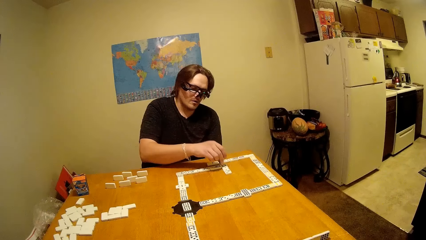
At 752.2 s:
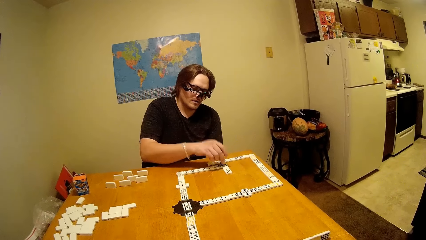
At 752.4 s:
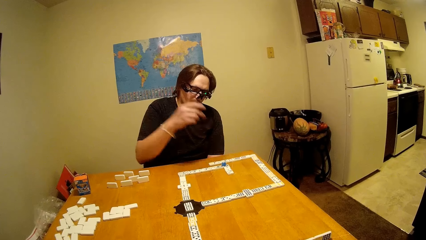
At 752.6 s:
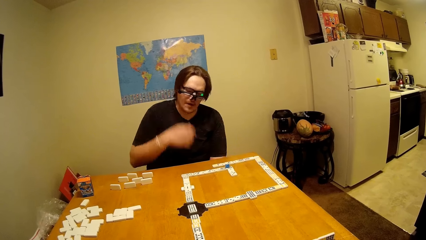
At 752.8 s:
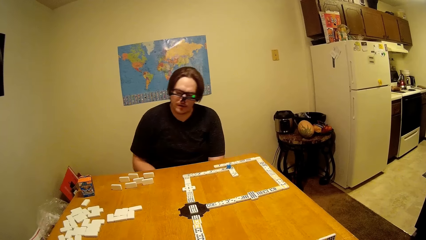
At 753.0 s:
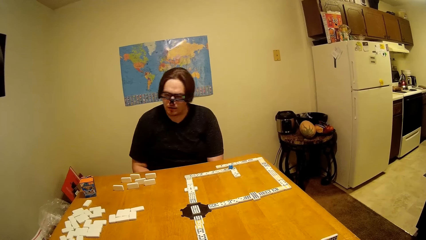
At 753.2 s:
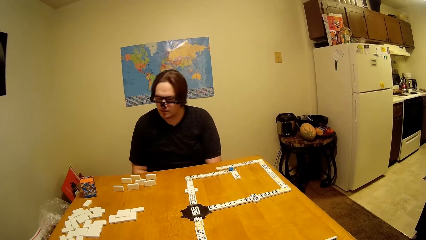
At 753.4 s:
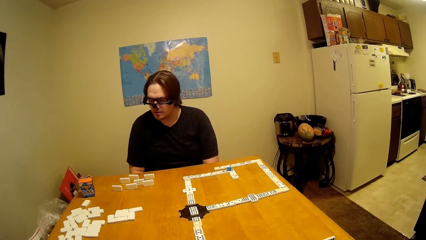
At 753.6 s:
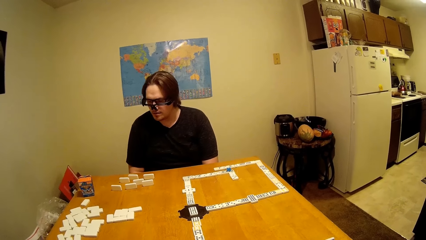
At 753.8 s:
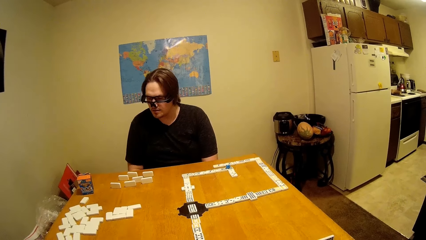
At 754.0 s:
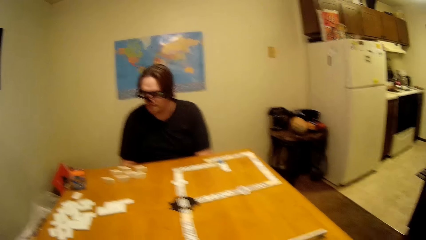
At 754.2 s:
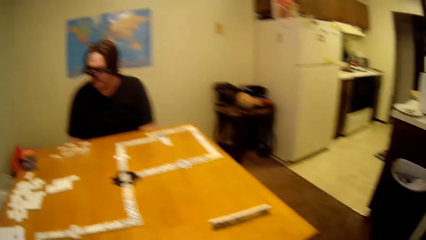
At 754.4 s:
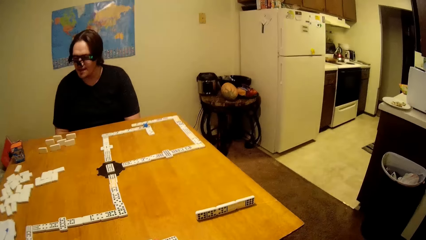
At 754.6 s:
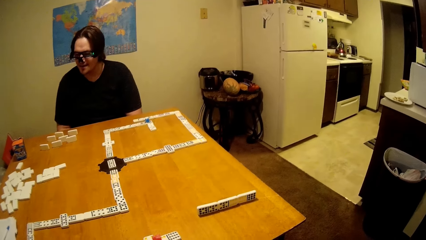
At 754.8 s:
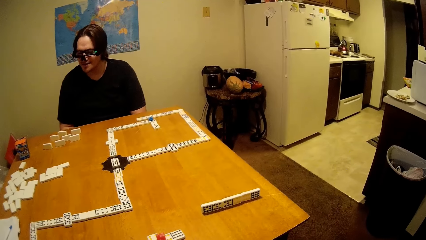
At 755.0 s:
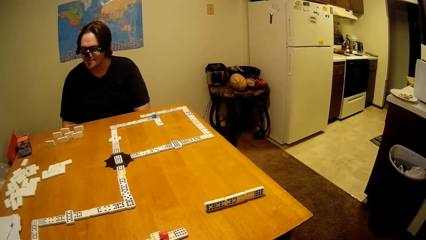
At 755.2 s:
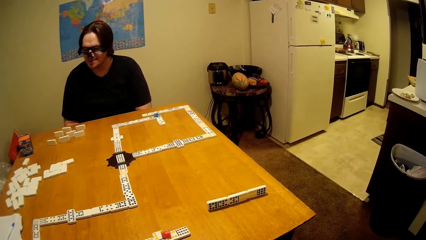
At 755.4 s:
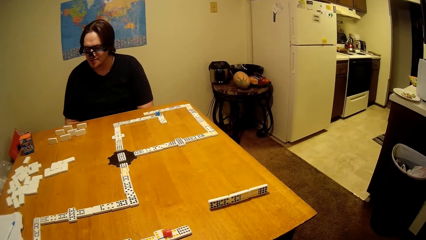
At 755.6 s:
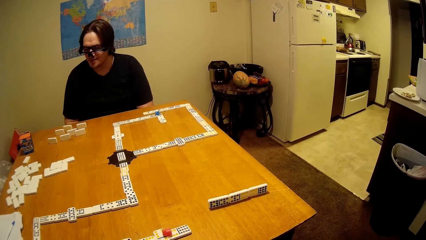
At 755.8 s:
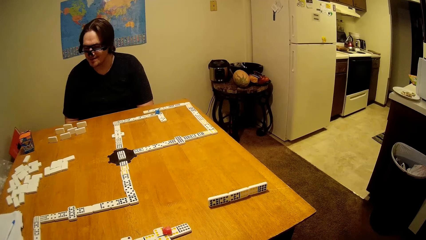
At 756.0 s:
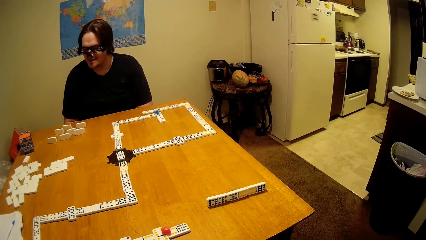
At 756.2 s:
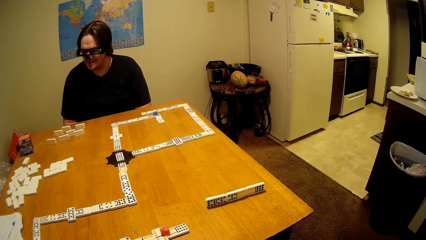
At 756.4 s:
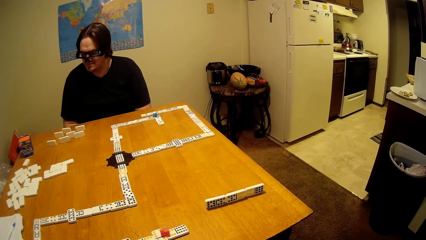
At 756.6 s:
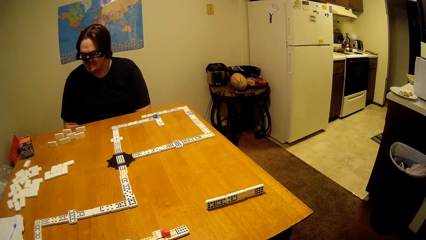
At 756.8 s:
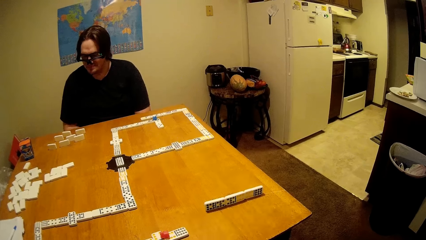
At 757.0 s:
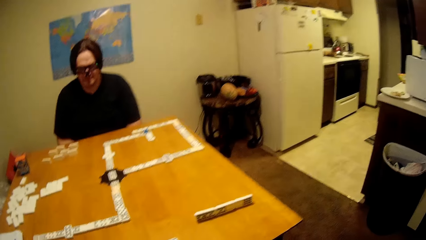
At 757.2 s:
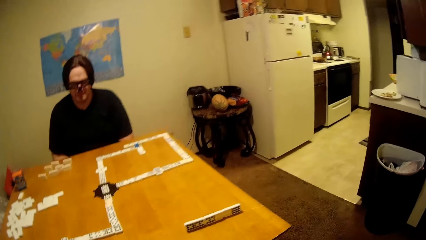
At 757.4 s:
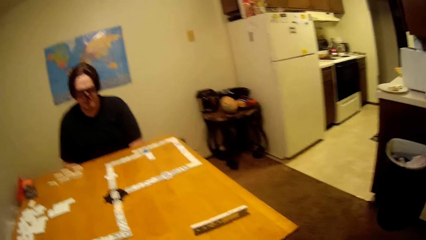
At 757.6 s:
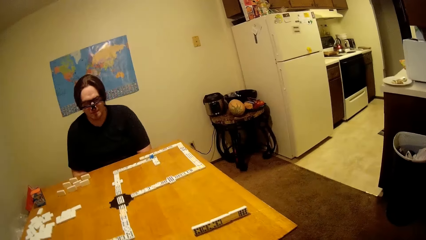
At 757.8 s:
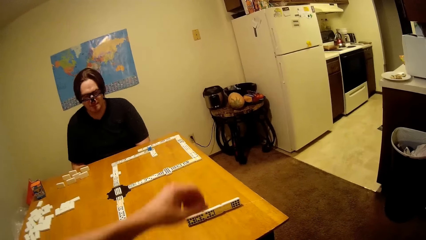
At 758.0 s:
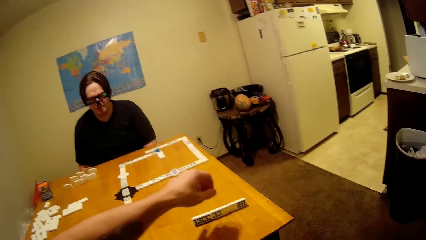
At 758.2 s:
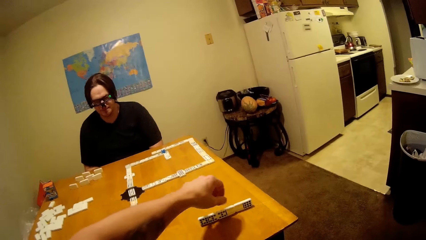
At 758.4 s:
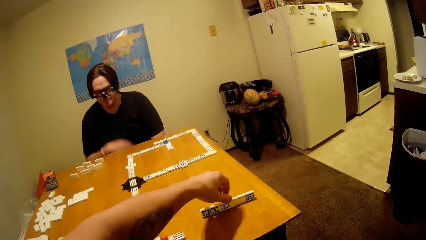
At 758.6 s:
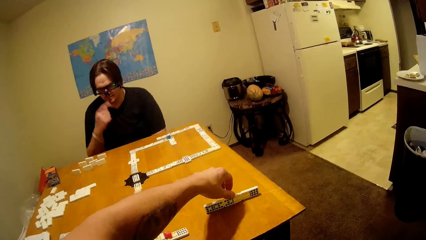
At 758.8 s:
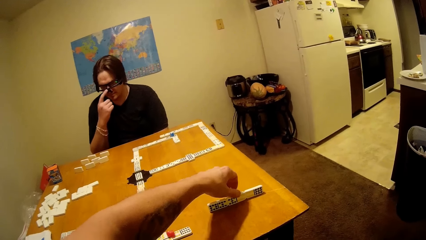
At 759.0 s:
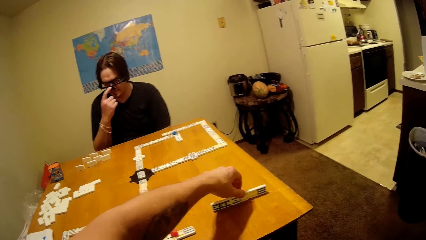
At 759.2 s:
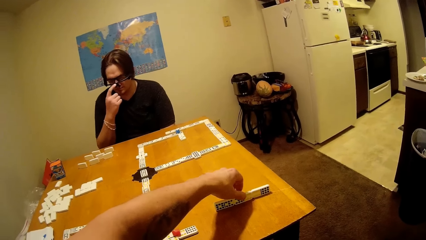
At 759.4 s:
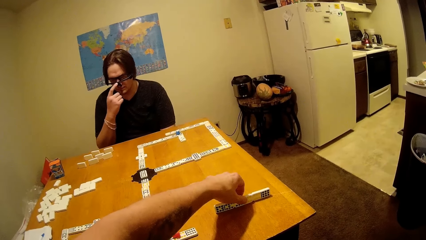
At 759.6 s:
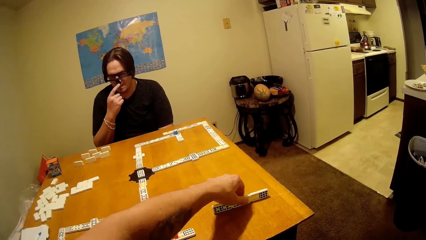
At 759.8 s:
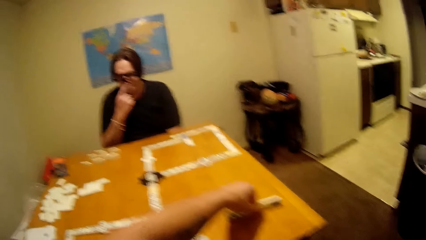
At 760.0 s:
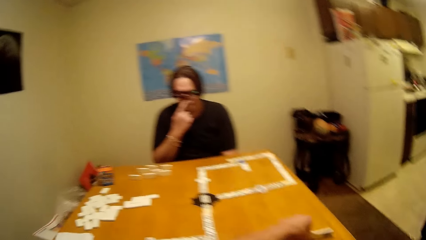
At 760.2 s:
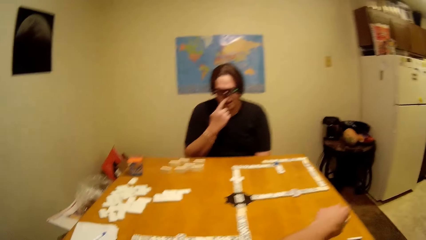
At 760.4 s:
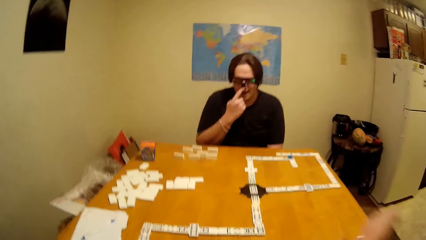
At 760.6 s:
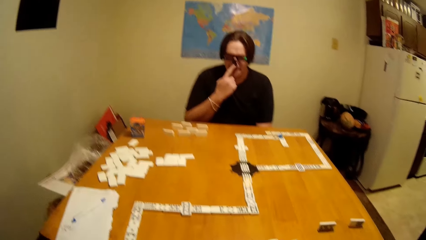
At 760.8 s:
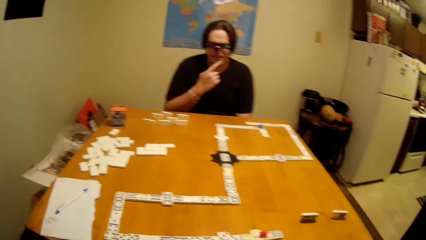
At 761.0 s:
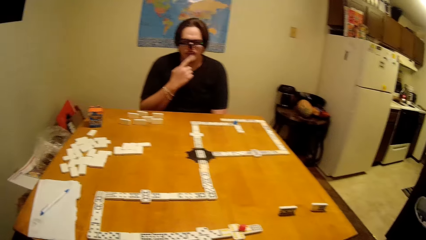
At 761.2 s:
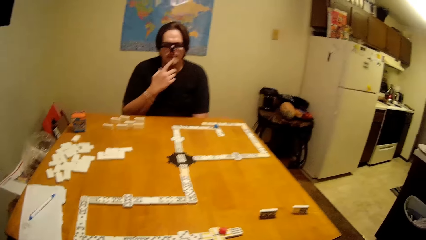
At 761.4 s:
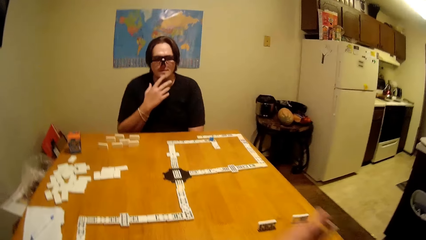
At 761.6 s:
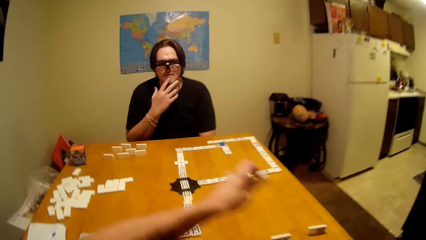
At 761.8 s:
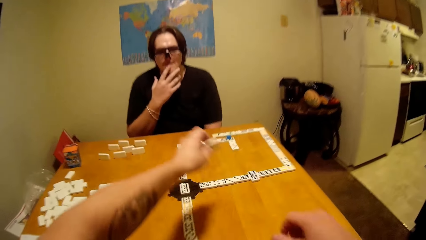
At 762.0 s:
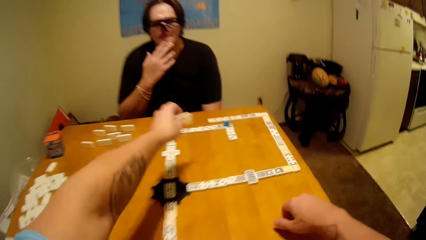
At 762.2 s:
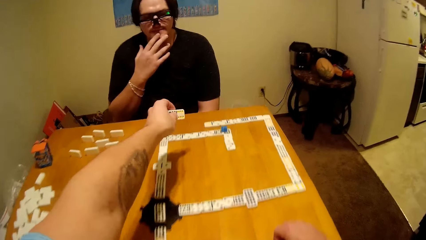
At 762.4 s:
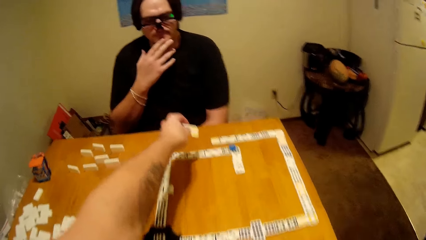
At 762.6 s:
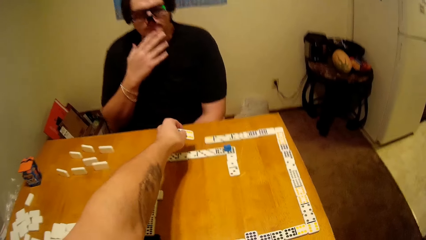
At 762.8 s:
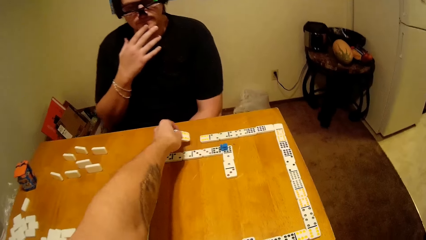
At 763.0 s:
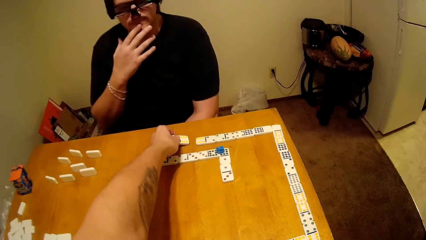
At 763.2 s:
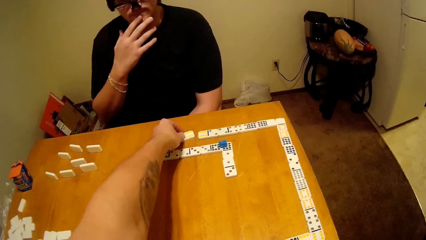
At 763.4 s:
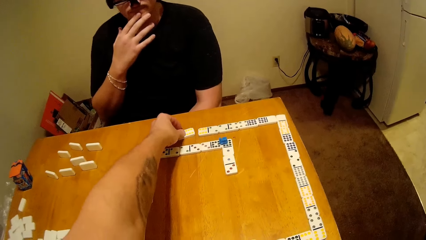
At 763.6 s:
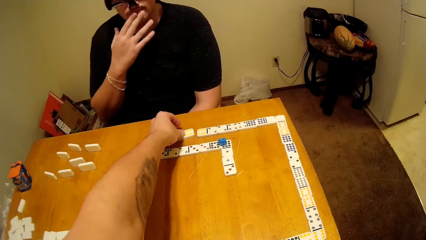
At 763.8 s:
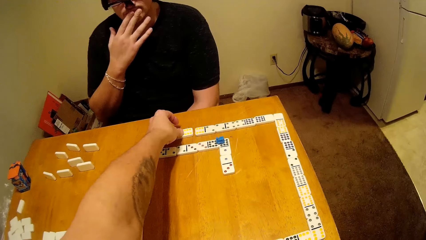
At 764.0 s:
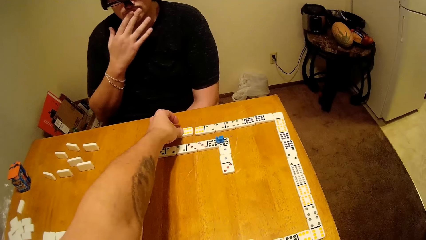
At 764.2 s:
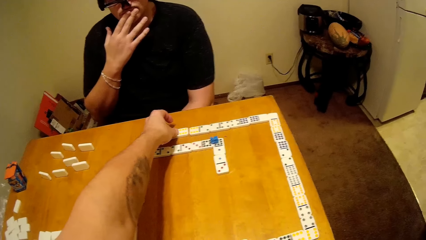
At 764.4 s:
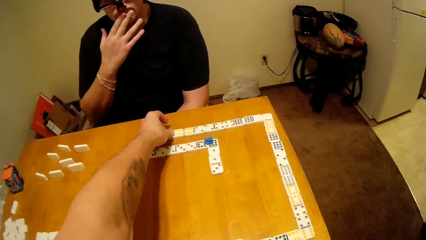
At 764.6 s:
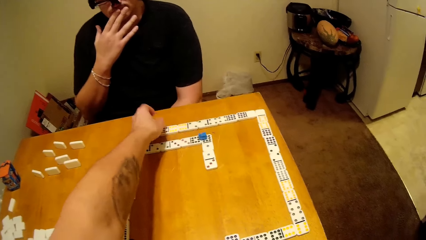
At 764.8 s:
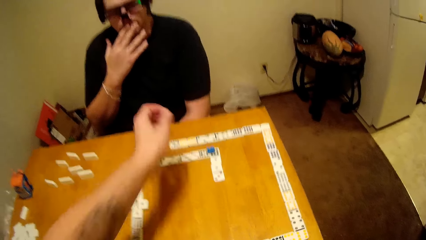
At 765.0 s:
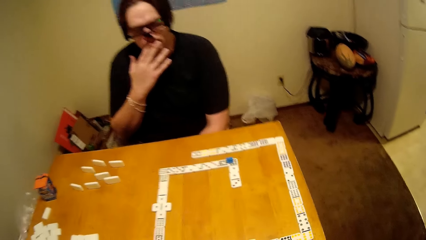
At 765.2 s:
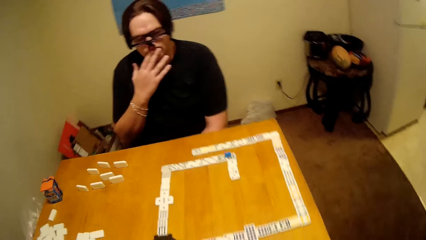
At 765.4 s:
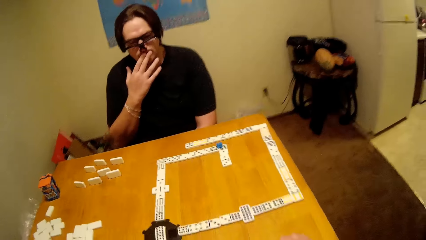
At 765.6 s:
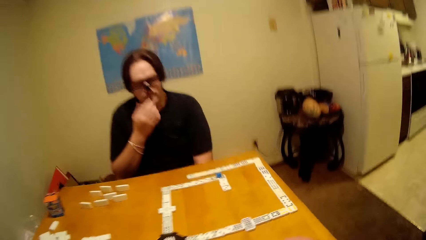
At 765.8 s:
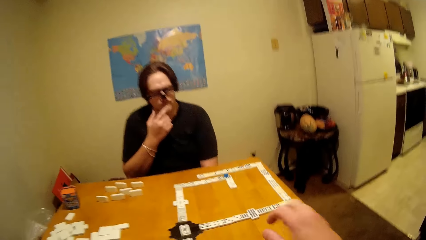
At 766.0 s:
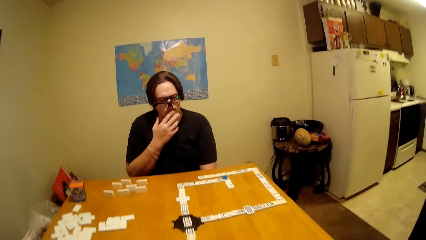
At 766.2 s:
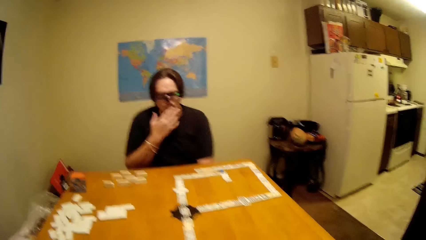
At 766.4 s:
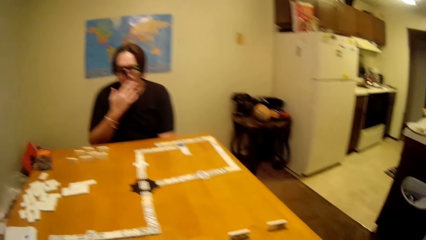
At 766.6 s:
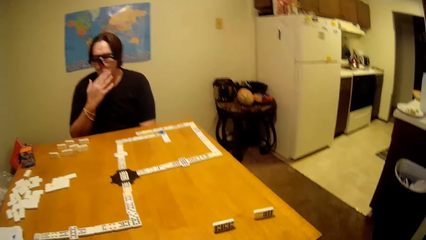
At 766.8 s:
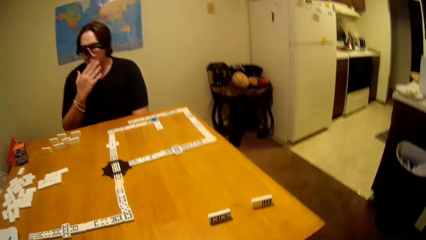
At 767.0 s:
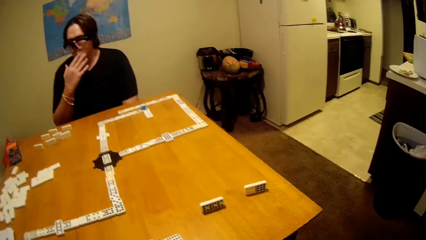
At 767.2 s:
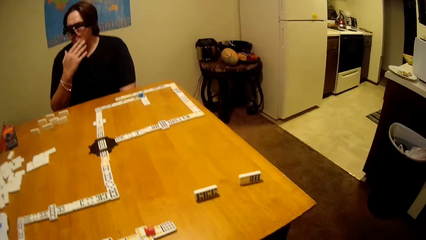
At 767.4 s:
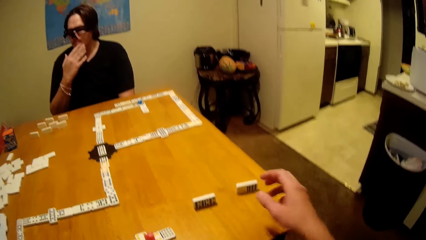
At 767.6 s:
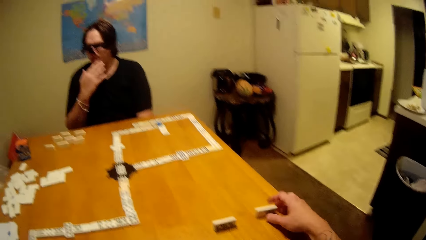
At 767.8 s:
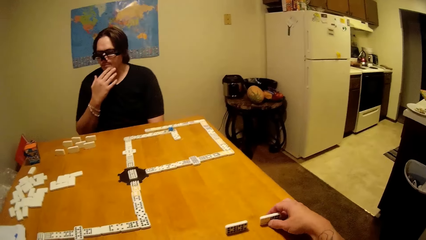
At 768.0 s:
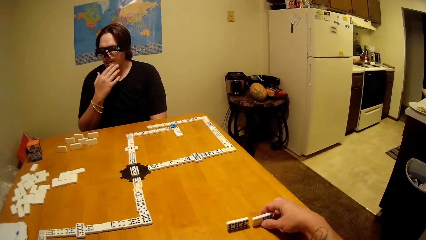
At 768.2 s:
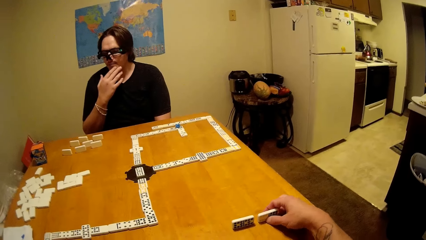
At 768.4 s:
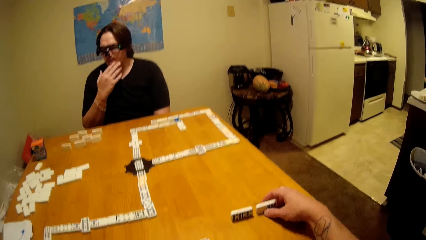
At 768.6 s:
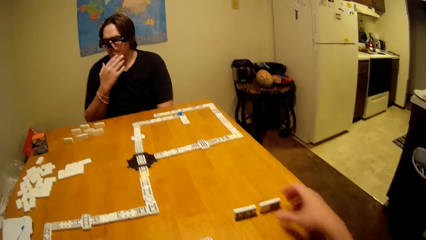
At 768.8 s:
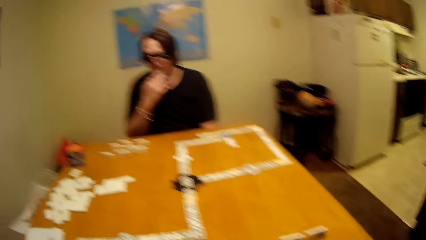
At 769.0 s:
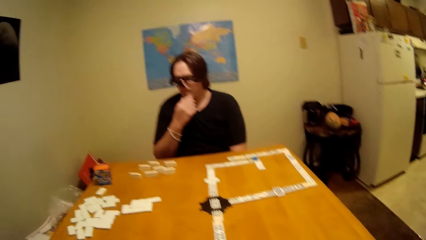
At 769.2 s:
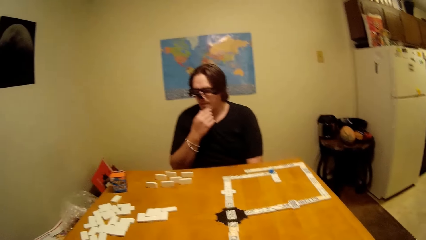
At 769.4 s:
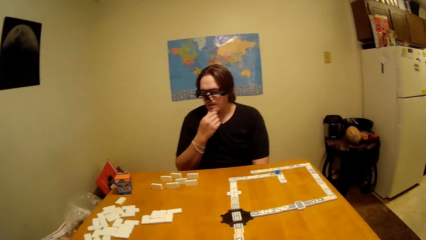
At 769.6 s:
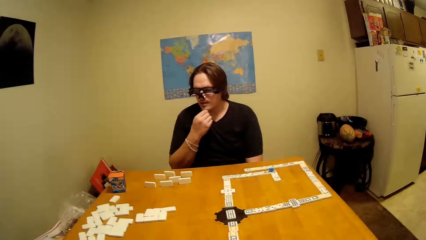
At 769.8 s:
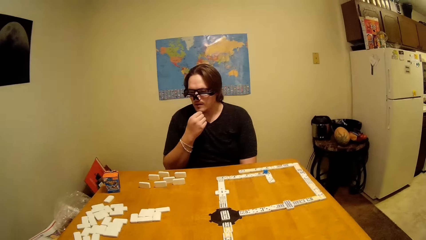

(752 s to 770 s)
A man takes a piece of dominoes. The man plays the lid on top of the dice. The man puts the piece of dominoes down and puts the hand down. The camera wearer takes a piece of dominoes. They play the dice. They put the piece of dominoes down. They take a piece of dominoes.
